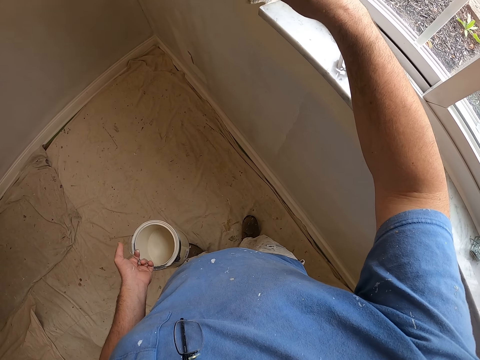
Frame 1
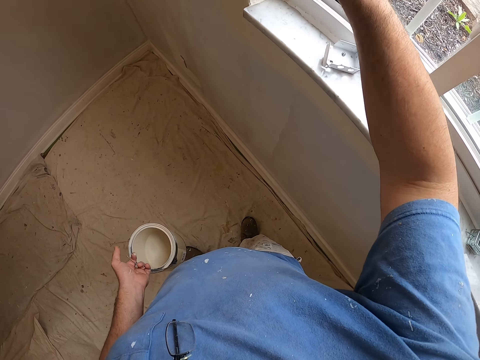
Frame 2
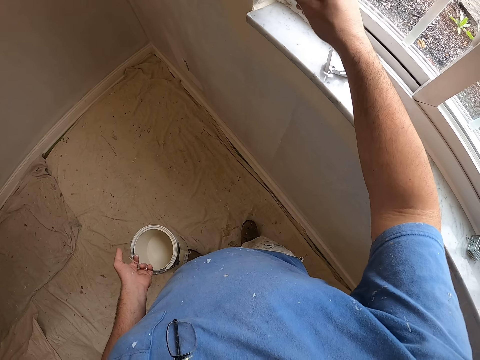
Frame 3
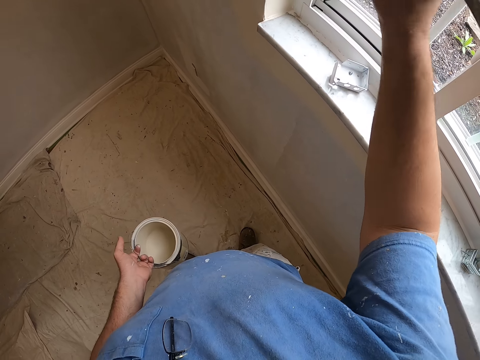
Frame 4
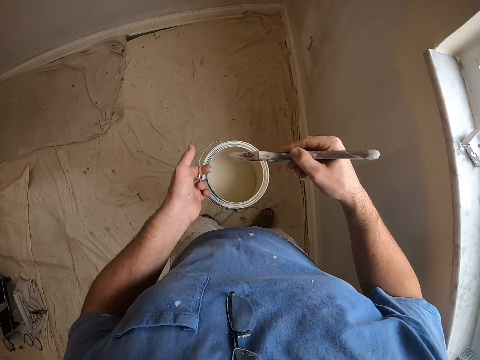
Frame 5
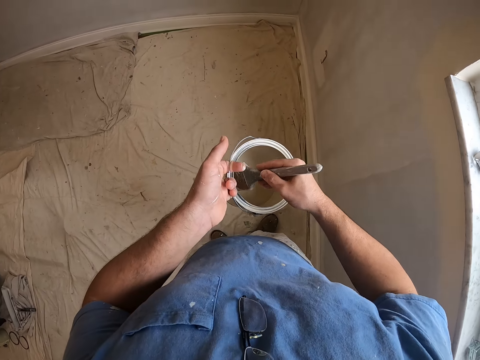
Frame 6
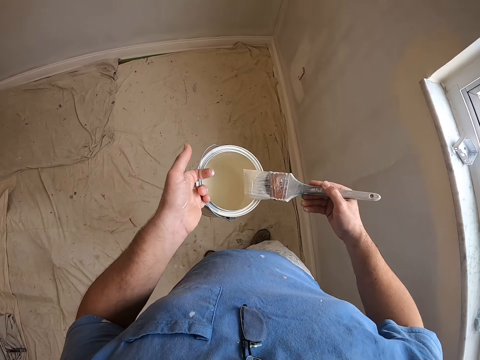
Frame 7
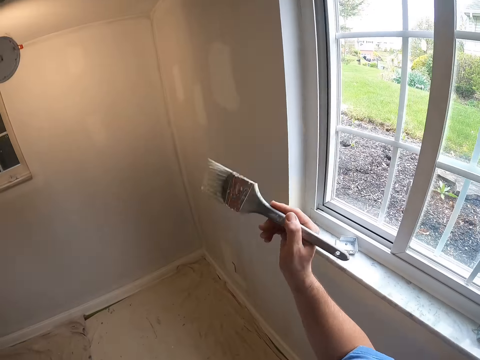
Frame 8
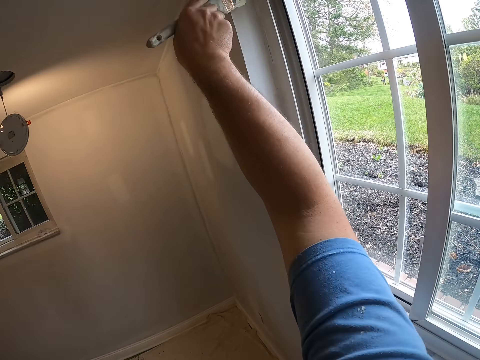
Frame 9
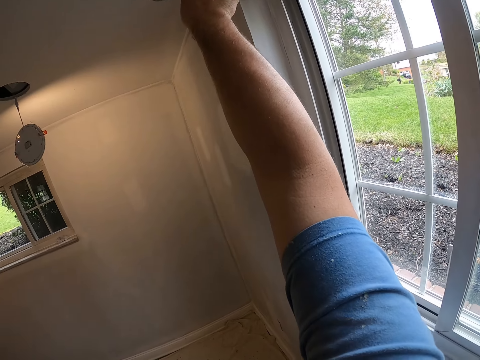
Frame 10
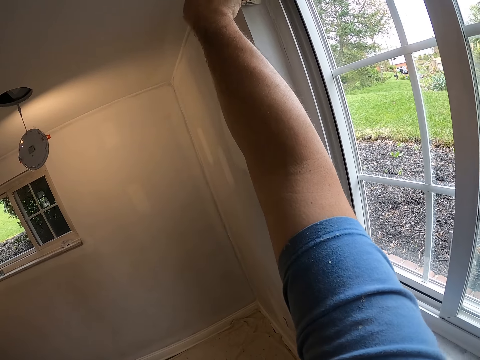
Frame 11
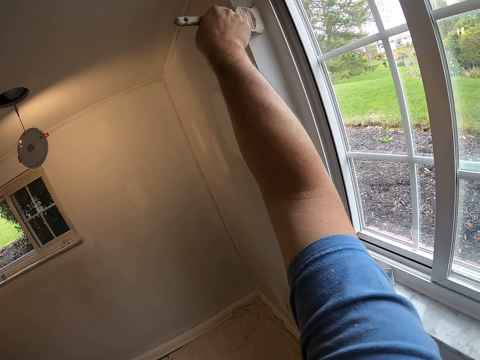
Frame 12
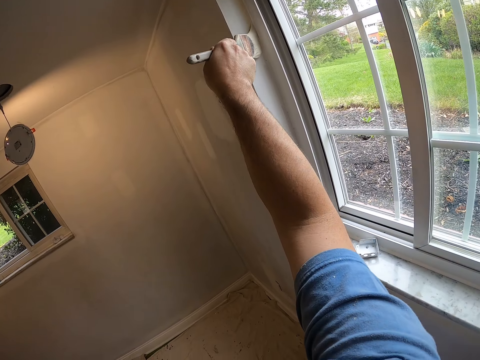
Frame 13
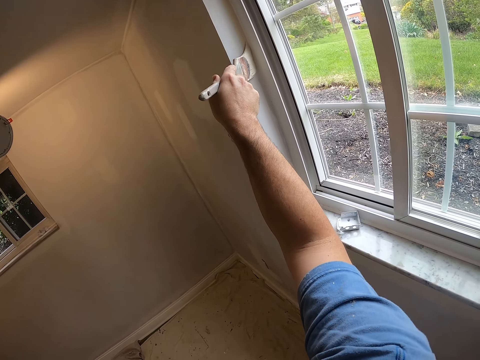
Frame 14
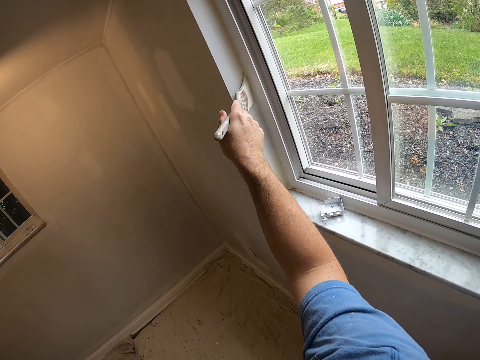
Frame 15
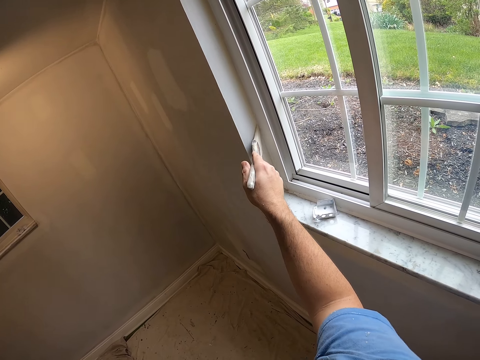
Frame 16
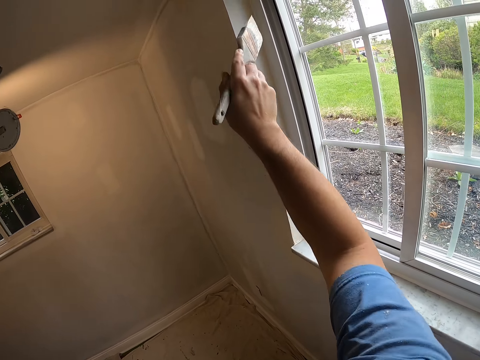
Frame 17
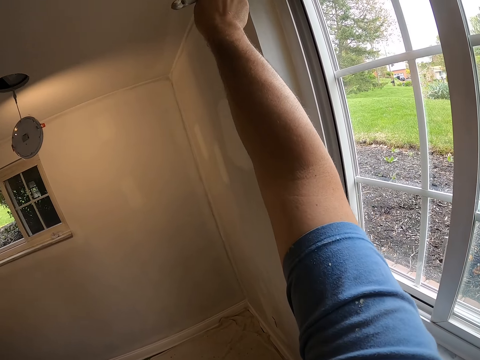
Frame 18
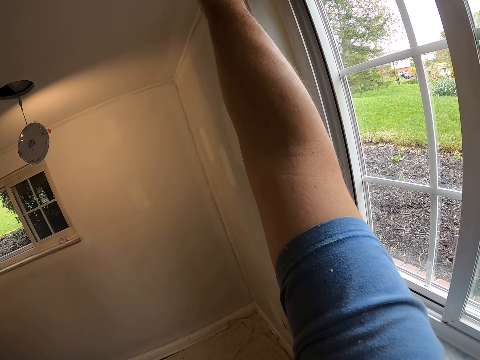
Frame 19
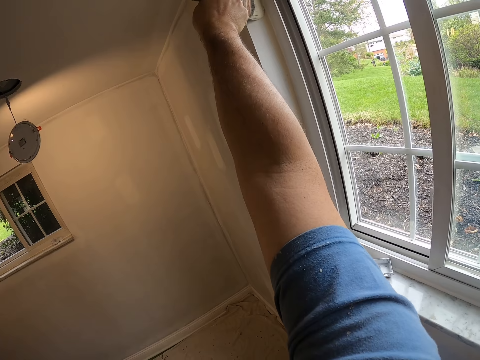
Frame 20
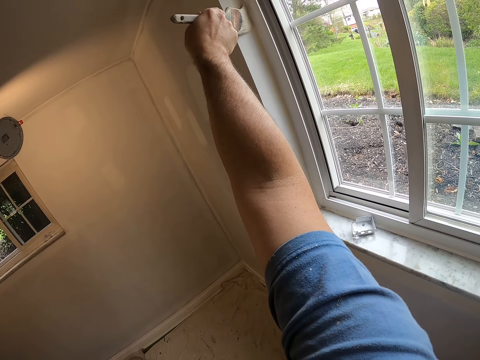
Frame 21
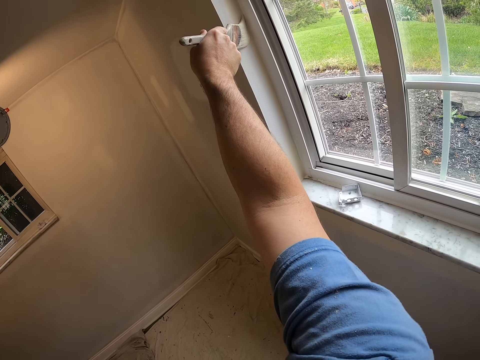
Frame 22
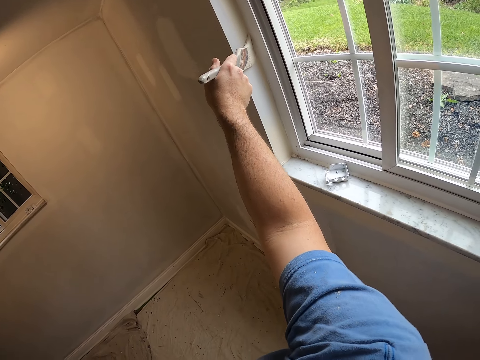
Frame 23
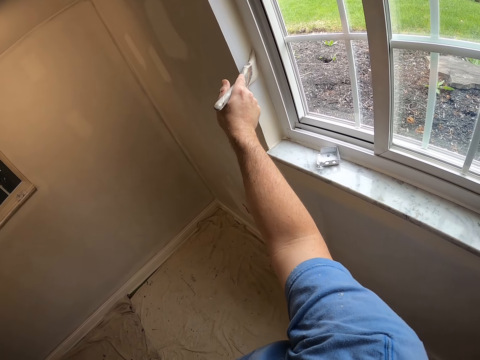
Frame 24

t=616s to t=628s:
The camera wearer dips the painting brush into the paint container. They paint the edge of the window.

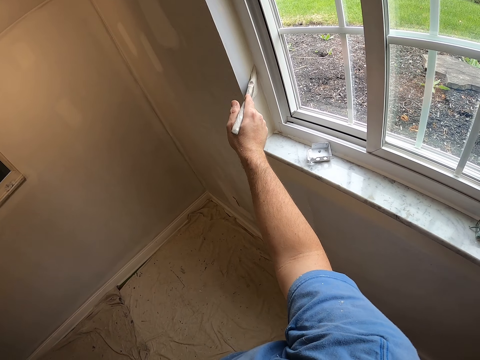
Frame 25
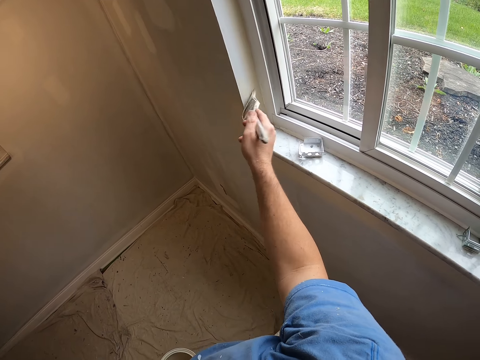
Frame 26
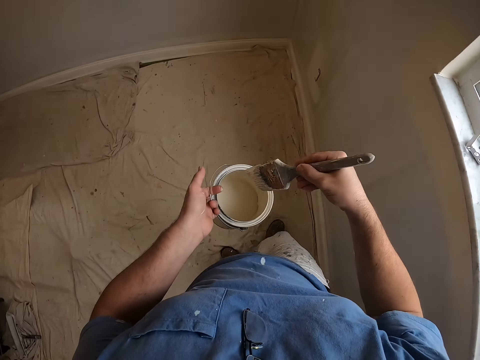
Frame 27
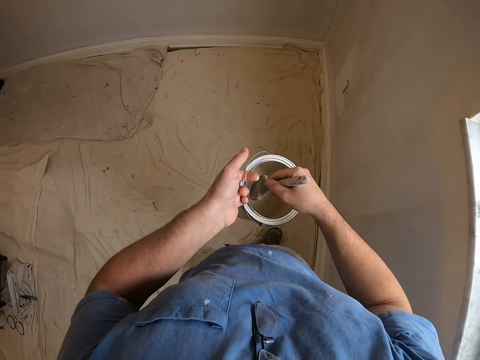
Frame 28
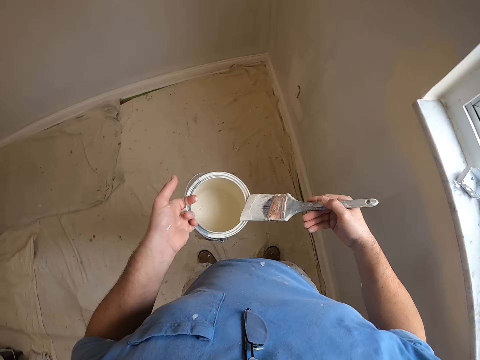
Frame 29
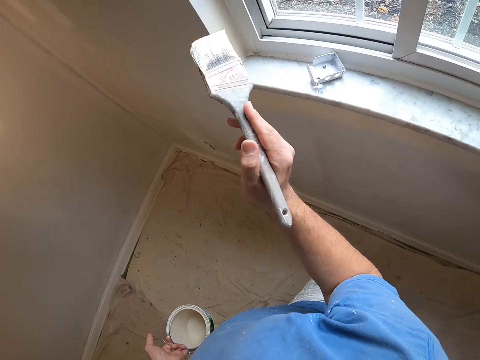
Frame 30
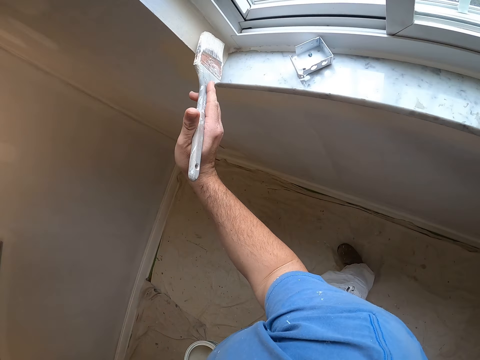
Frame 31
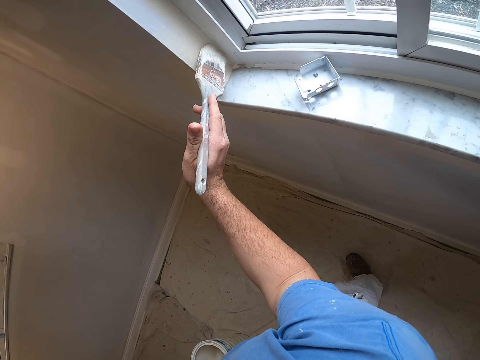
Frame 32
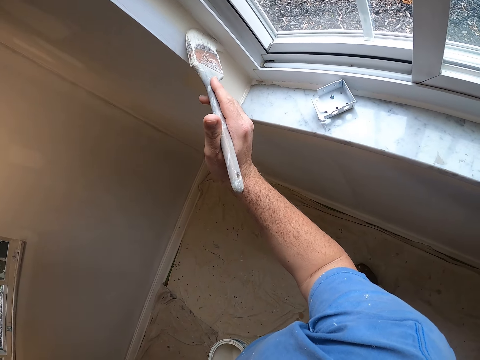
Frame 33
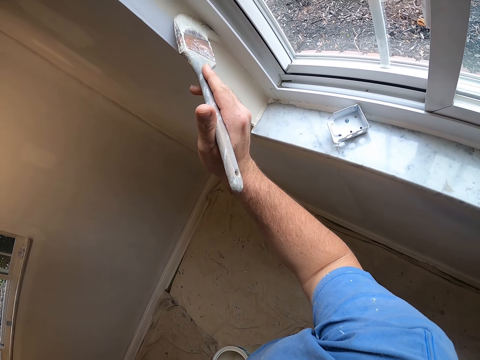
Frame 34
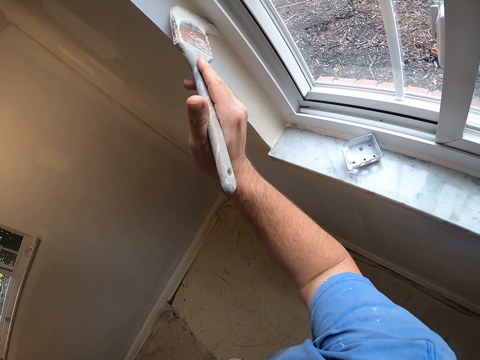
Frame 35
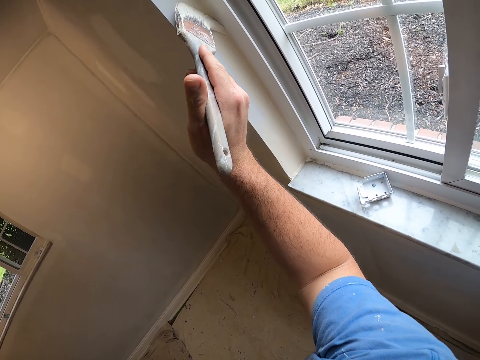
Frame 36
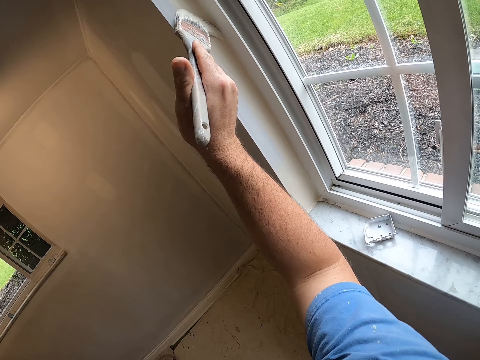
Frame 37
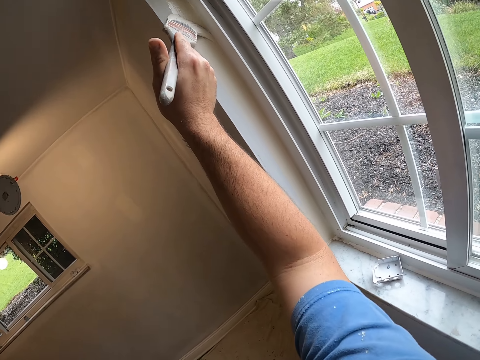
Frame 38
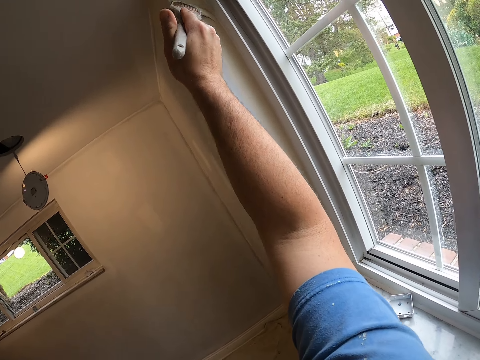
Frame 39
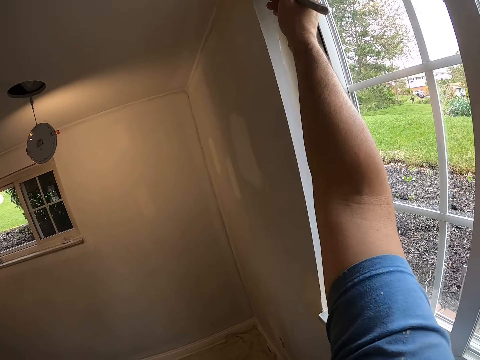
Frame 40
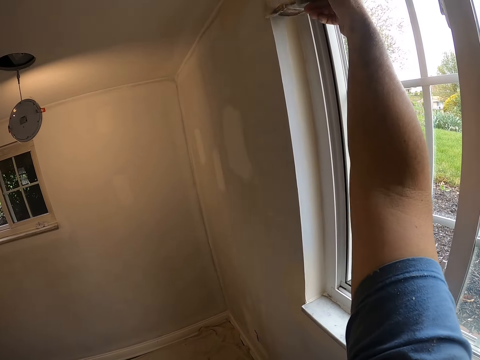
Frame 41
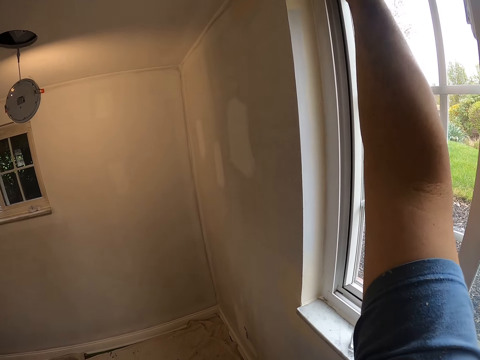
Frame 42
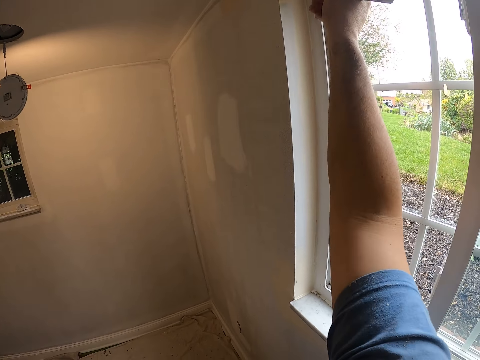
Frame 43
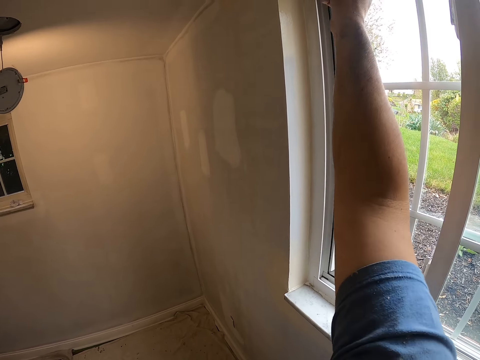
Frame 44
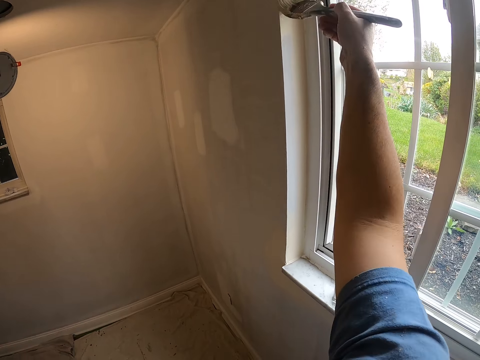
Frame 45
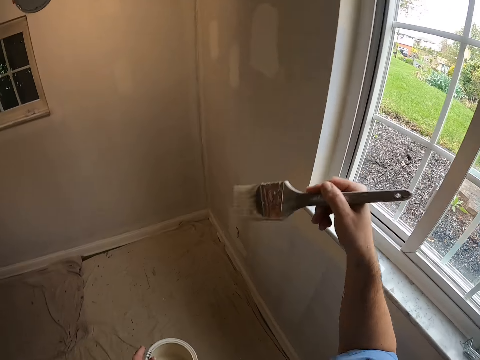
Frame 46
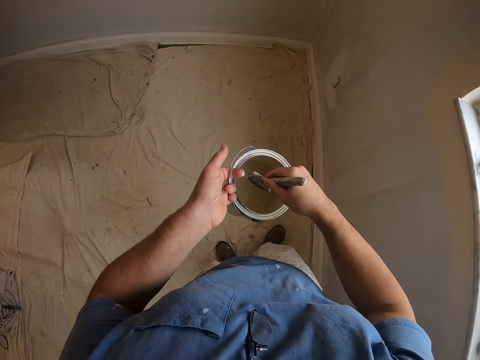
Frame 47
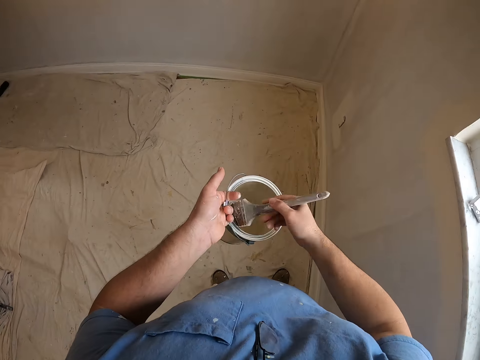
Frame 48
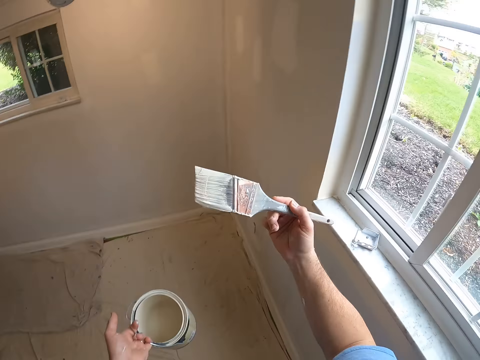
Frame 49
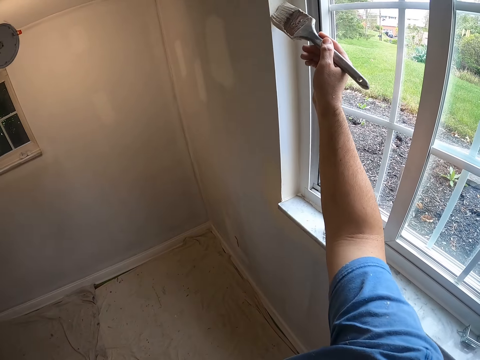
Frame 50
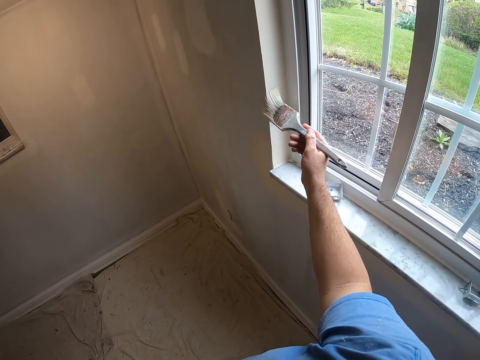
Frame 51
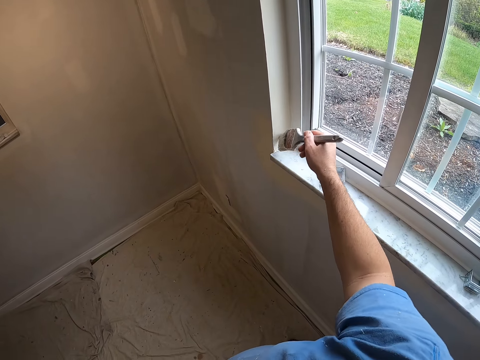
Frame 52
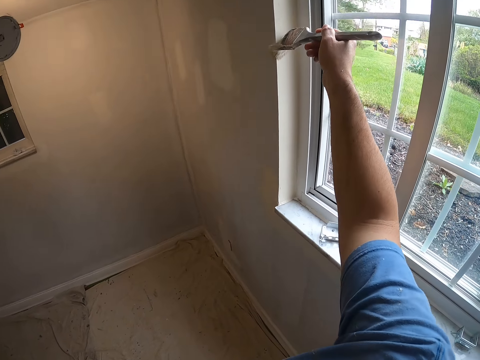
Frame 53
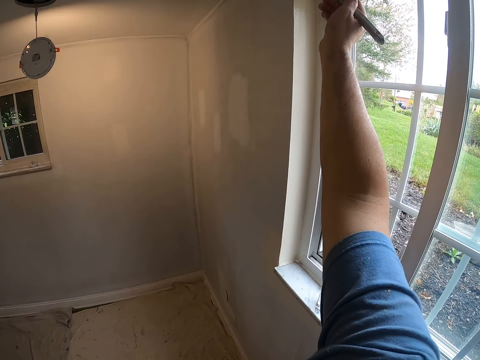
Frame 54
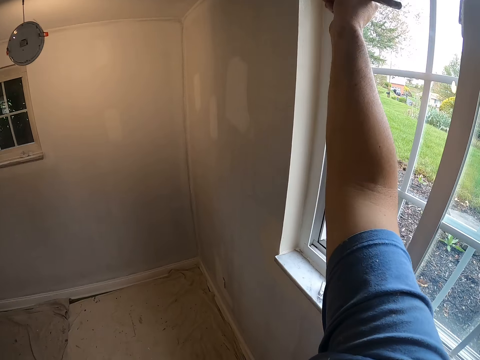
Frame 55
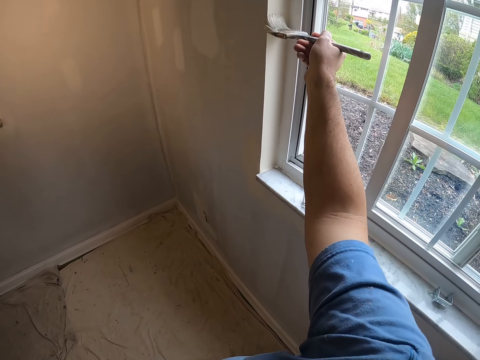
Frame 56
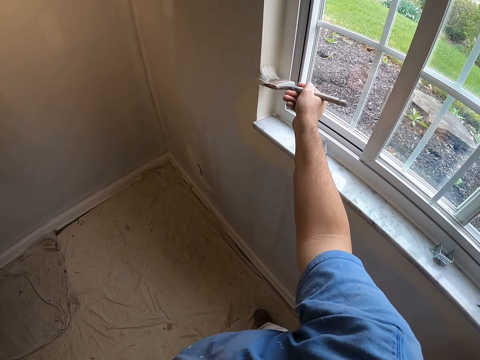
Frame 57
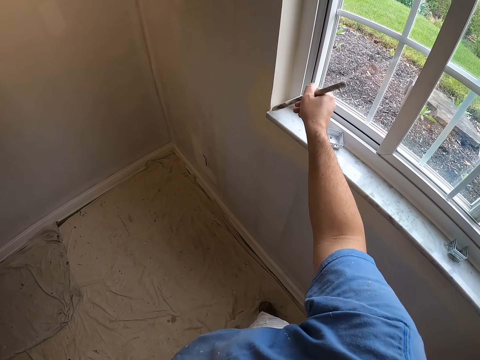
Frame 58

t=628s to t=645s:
The camera wearer dips the painting brush into the paint container. They paint the edge of the window with the painting brush. They dip the painting brush into the paint container. They paint the edge of the window with the painting brush.
